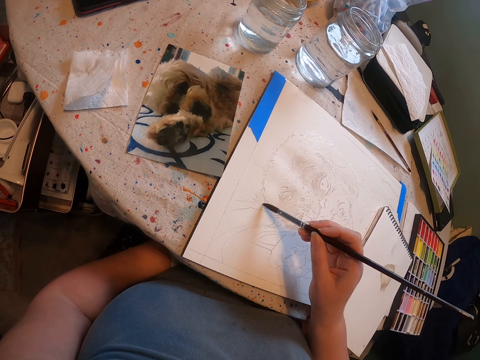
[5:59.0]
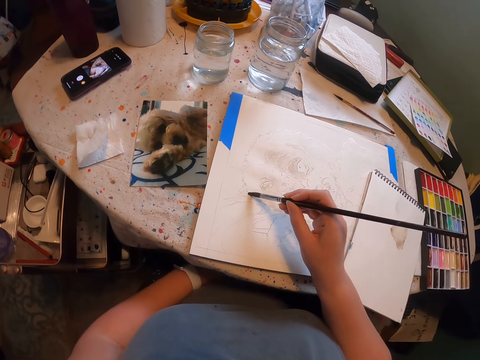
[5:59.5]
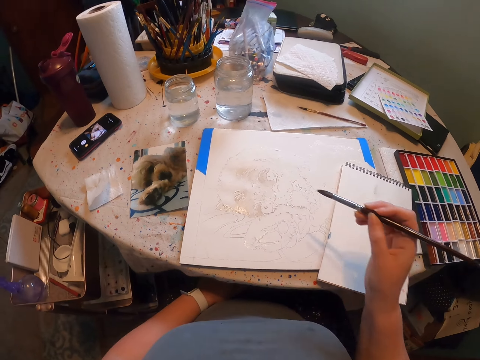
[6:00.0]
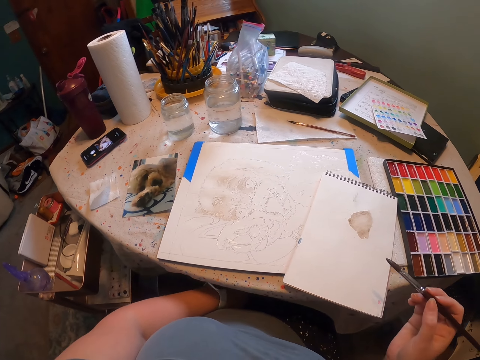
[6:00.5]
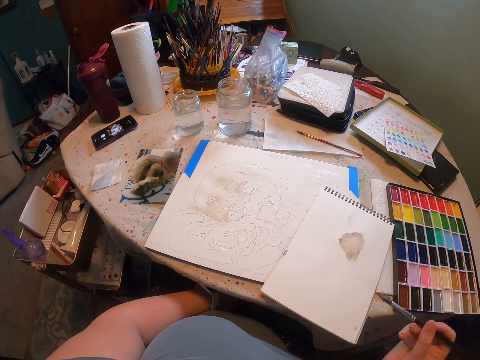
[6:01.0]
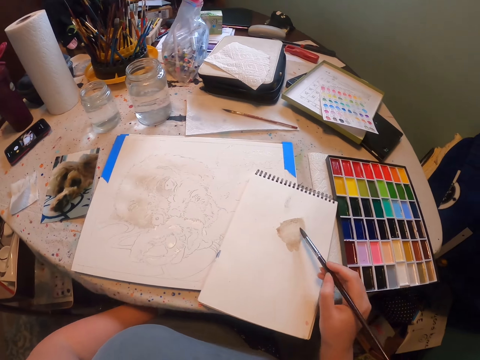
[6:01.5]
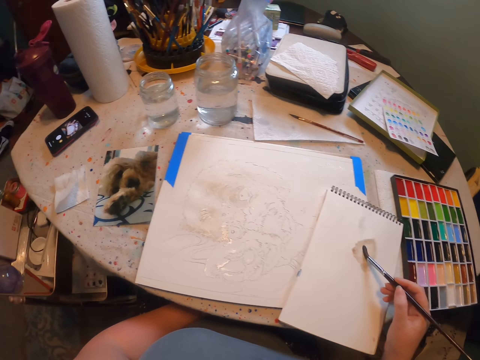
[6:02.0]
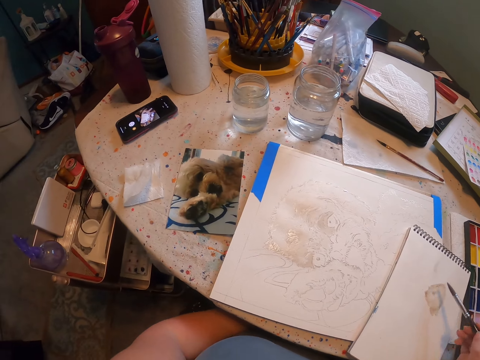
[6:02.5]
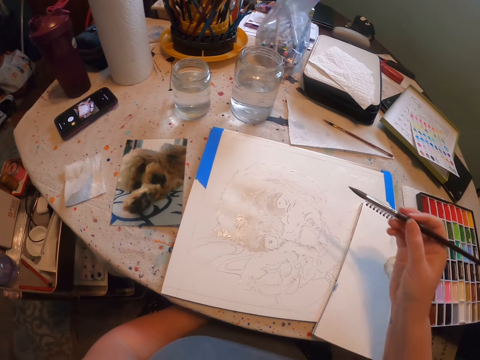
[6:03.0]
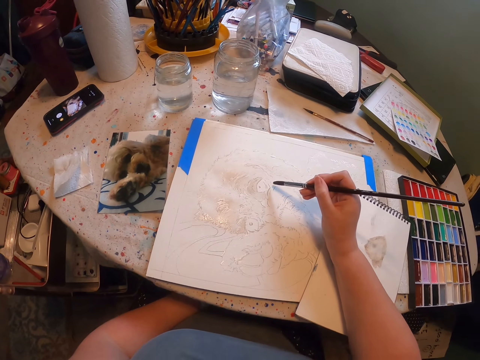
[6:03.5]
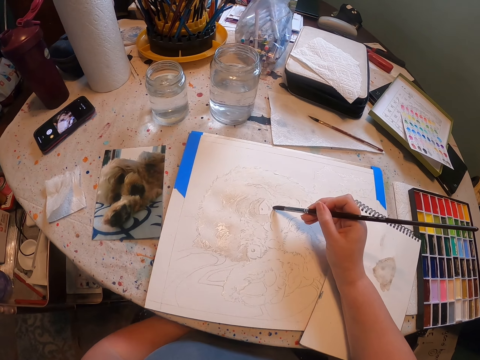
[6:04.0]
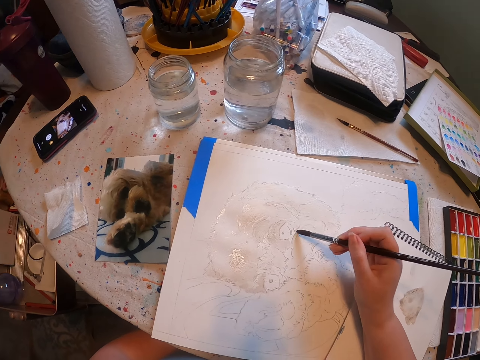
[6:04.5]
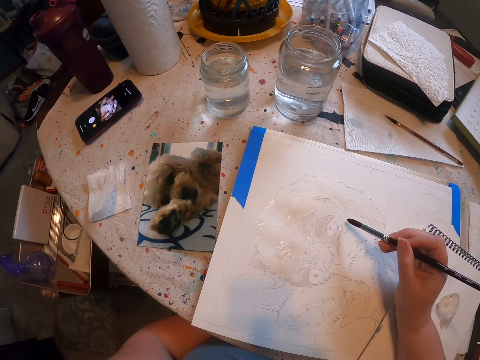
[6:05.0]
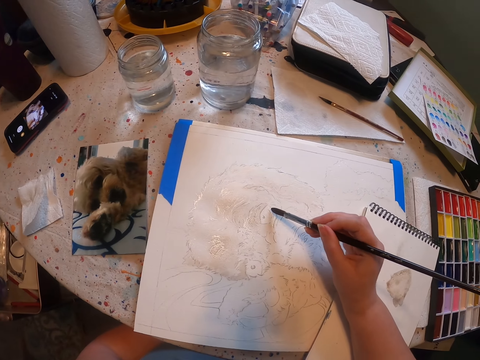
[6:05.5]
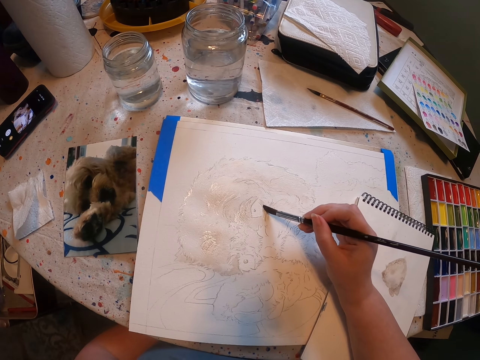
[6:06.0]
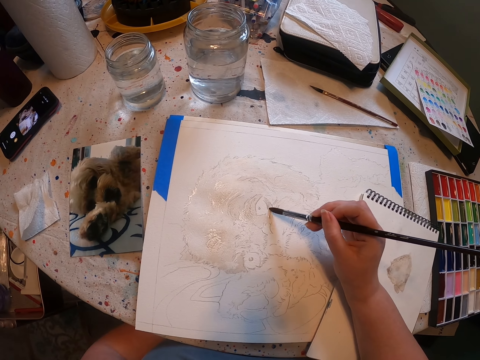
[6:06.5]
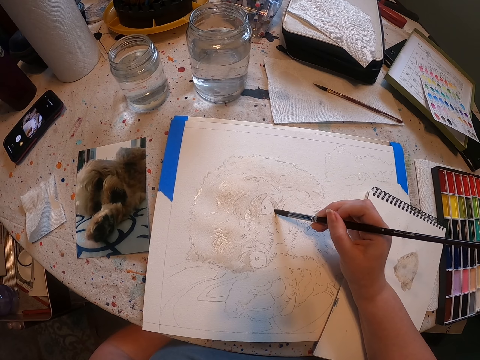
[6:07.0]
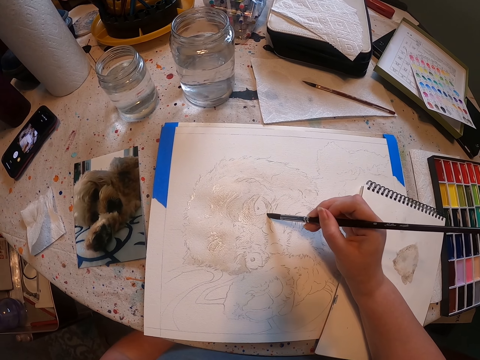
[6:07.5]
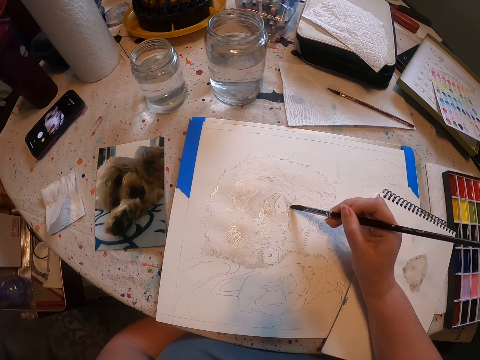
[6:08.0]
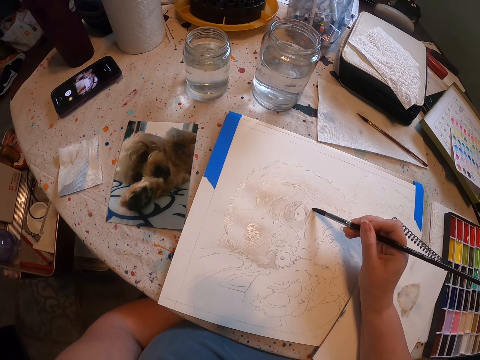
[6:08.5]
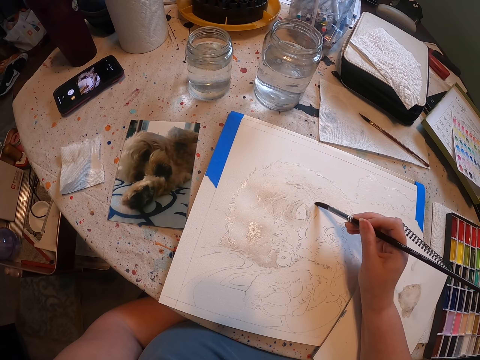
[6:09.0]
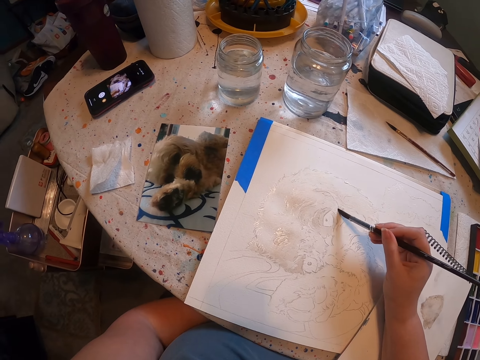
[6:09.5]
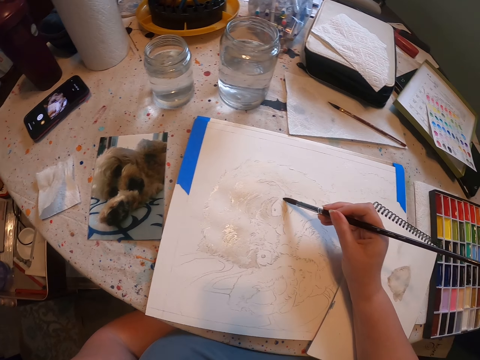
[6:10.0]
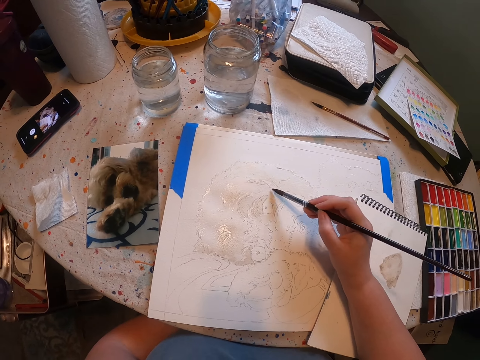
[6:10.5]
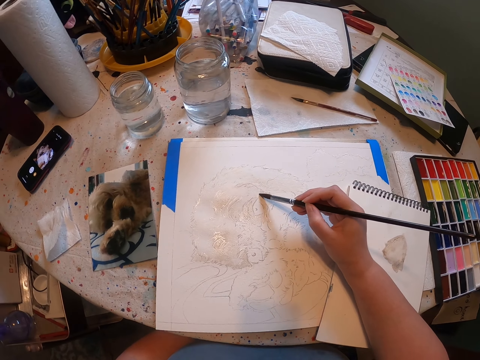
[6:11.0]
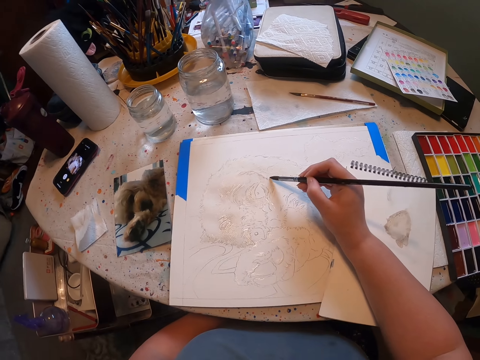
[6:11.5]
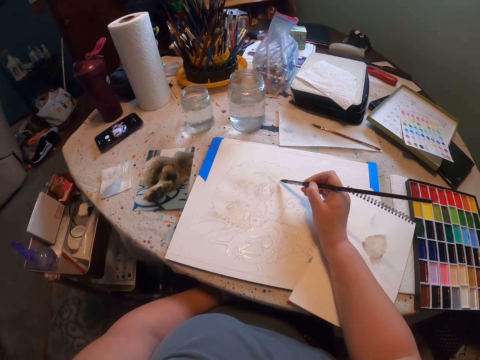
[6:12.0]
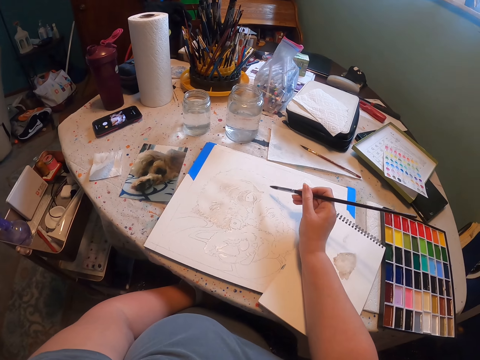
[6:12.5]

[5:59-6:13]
The camera wearer touches paint on the paper. They rub the brush on the book. They paint the sketch with the brush.

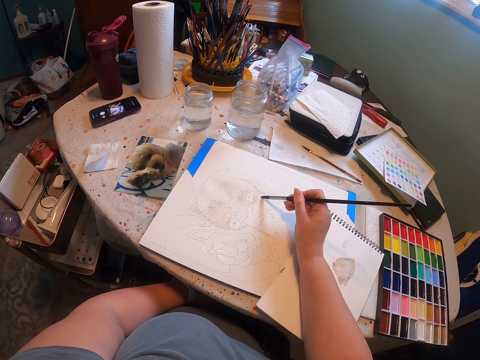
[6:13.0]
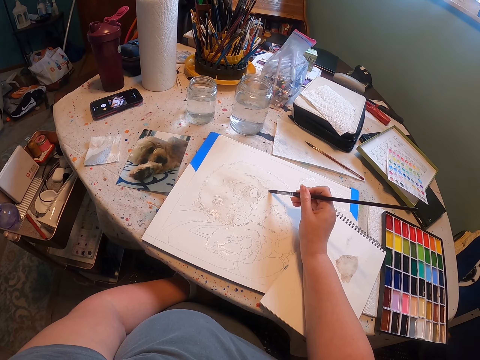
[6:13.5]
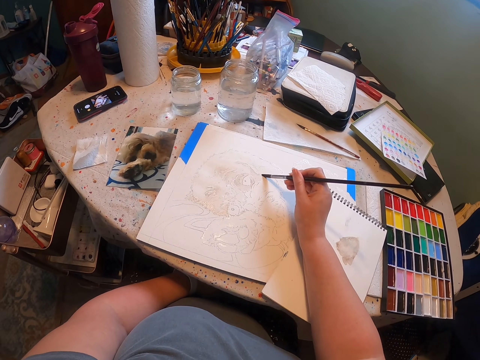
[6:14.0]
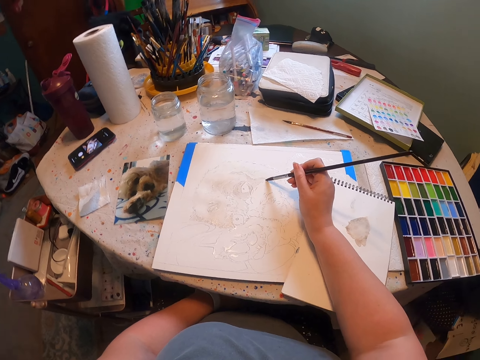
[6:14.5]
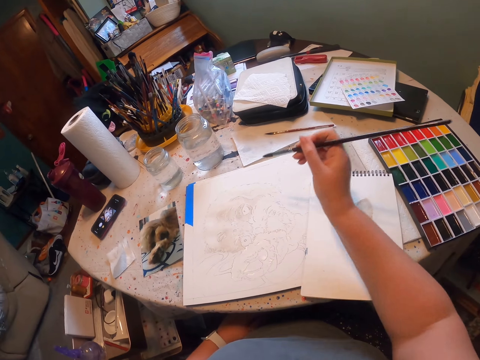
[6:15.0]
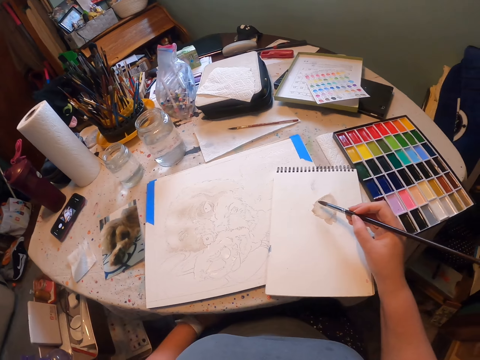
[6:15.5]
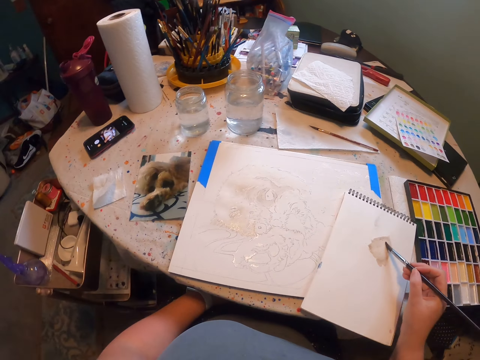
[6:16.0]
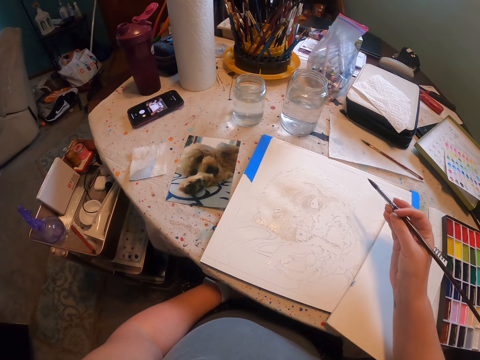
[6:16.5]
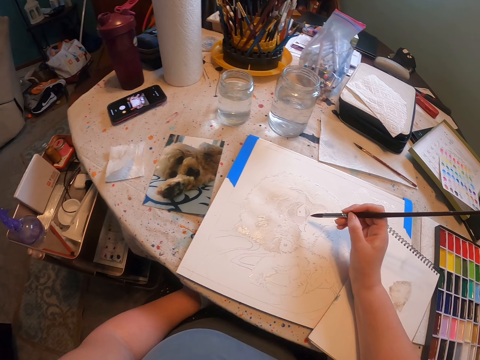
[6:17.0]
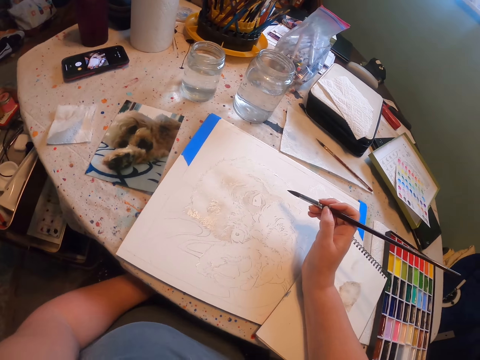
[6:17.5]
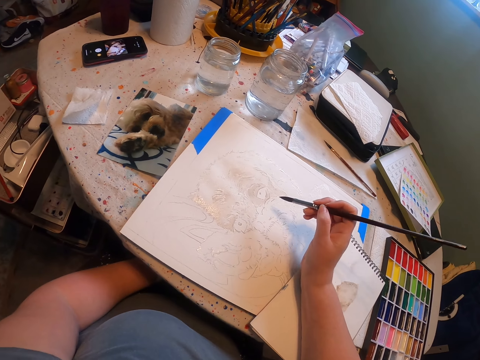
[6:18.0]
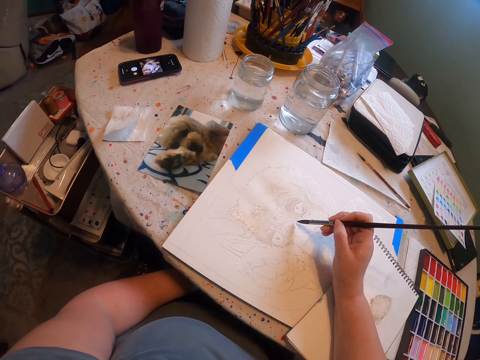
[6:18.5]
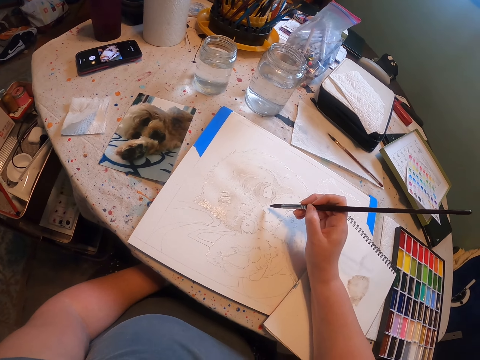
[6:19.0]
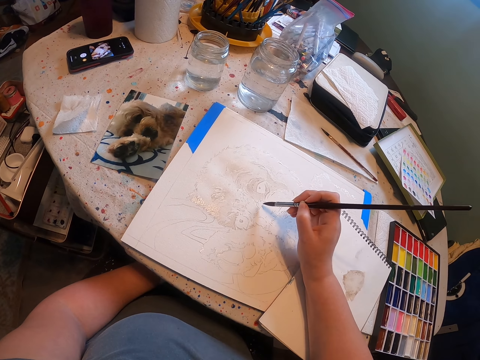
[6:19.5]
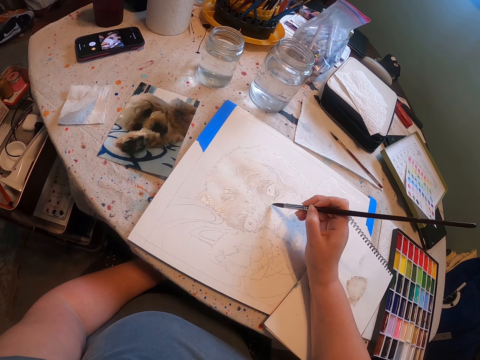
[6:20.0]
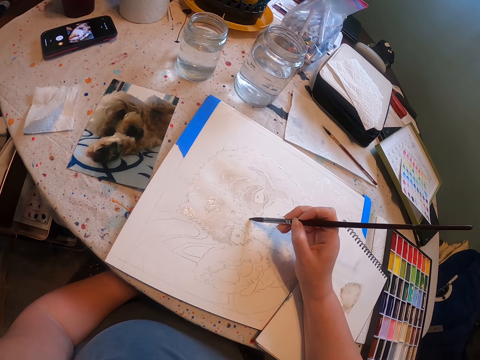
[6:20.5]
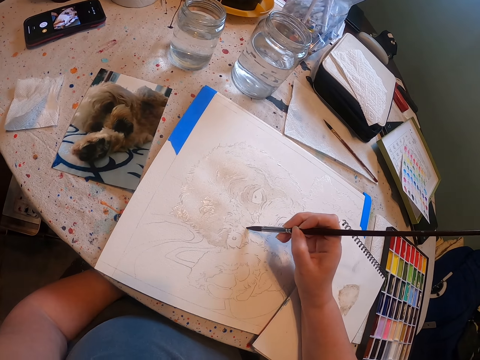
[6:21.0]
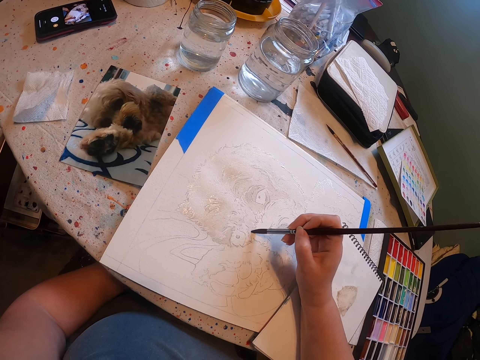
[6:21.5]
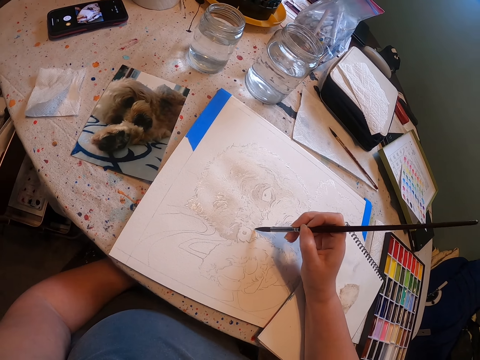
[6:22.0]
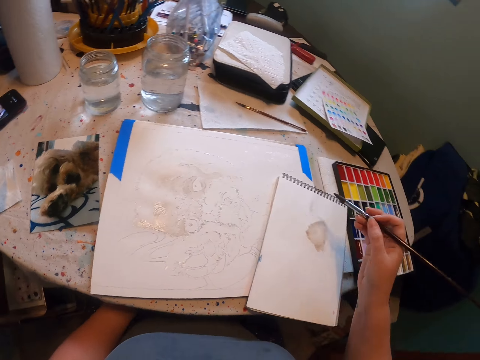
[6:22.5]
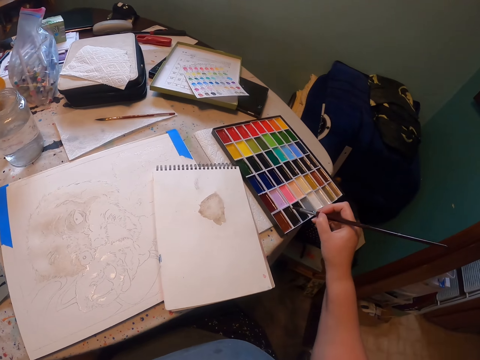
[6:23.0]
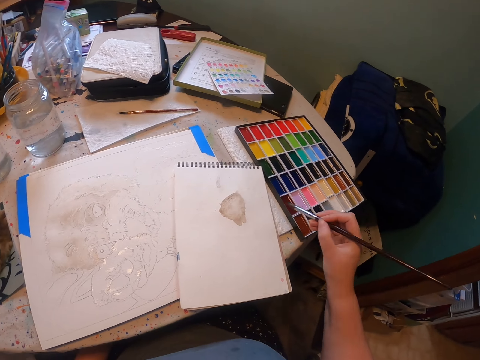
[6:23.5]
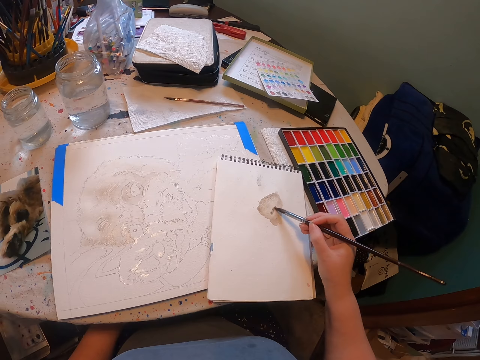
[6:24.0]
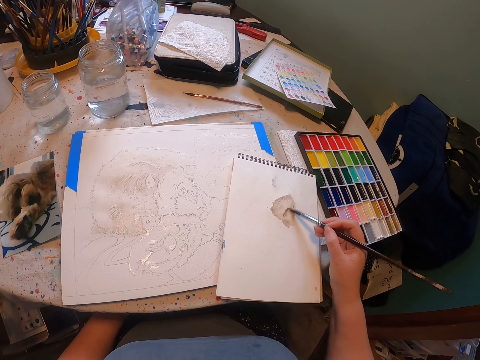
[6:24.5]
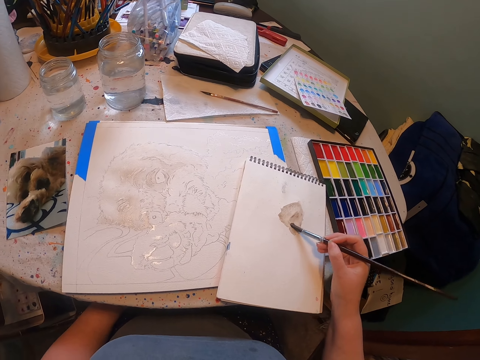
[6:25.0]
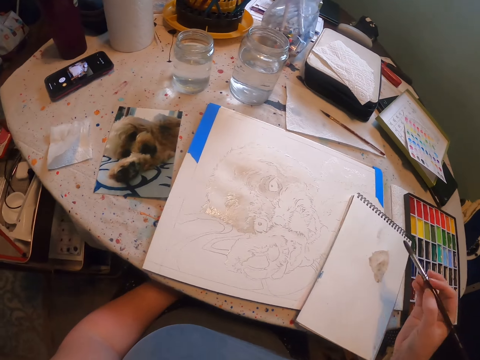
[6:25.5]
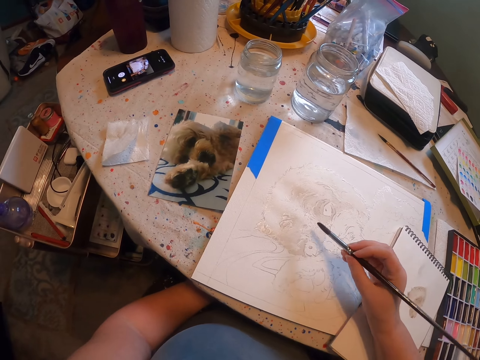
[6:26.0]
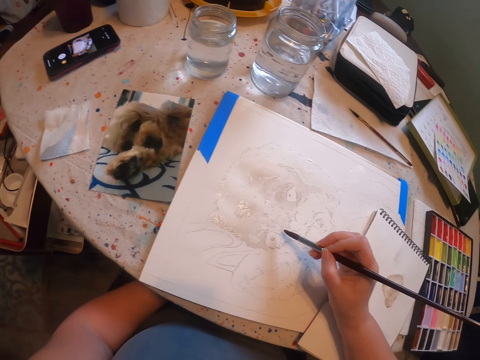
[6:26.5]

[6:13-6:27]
The camera wearer touches paint on the paper. They rub the brush on the book. They paint the sketch with the brush. They touch paint on the paint case. They dip the brush in the paint. They apply paint on the paper.
